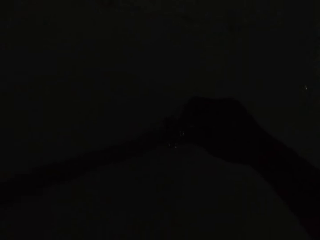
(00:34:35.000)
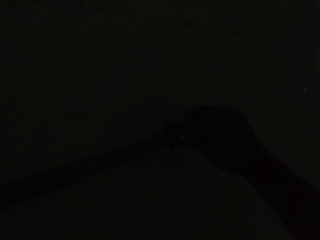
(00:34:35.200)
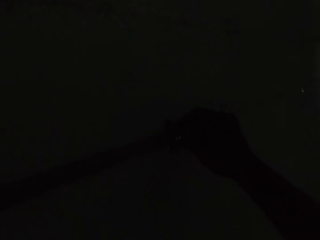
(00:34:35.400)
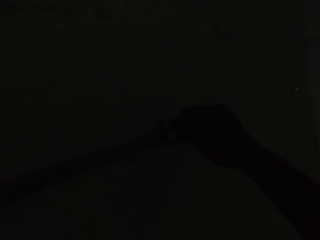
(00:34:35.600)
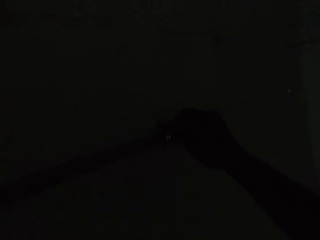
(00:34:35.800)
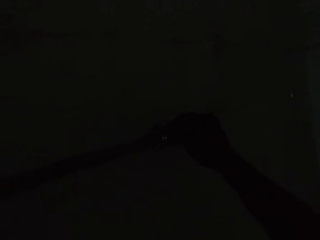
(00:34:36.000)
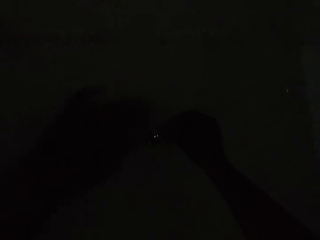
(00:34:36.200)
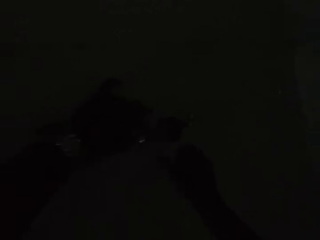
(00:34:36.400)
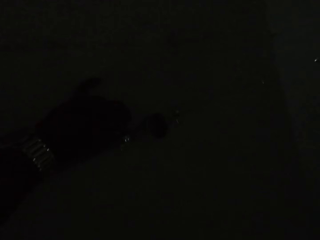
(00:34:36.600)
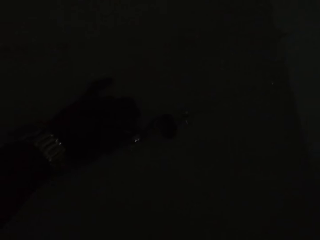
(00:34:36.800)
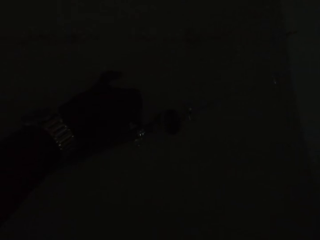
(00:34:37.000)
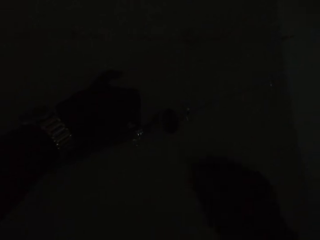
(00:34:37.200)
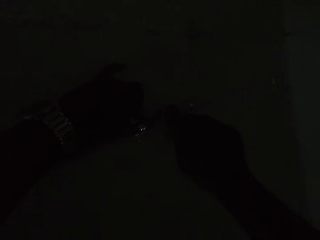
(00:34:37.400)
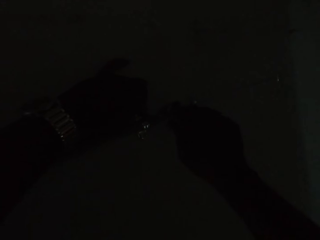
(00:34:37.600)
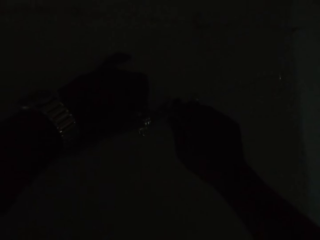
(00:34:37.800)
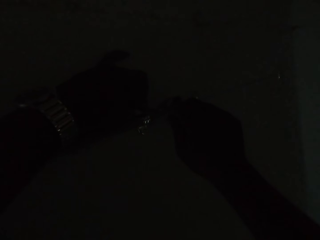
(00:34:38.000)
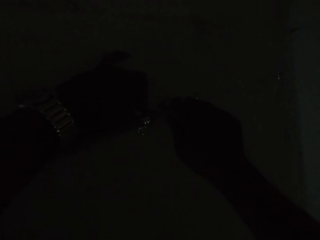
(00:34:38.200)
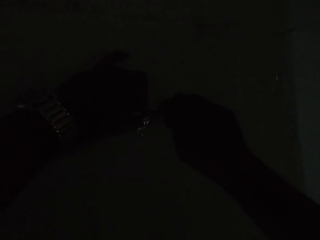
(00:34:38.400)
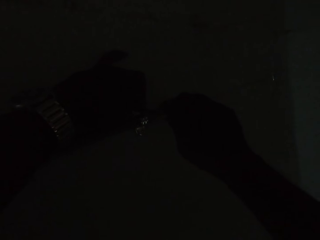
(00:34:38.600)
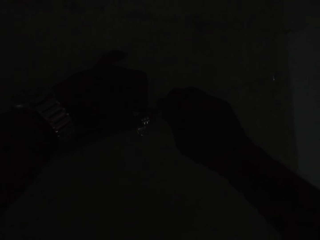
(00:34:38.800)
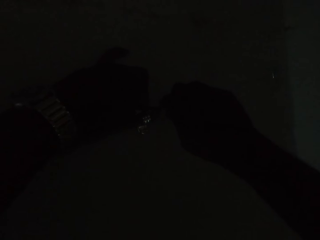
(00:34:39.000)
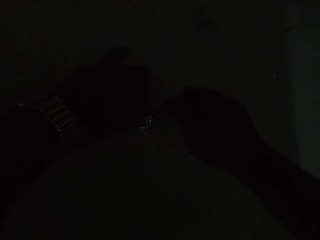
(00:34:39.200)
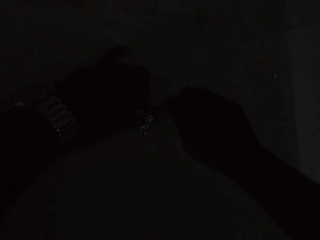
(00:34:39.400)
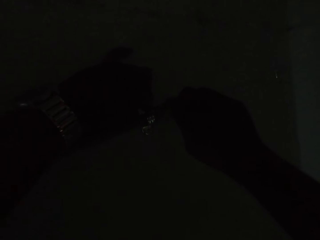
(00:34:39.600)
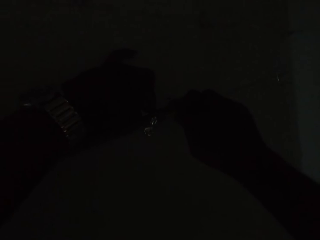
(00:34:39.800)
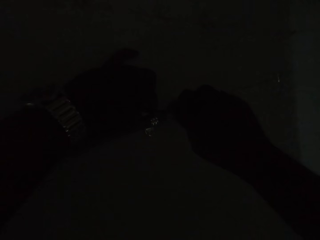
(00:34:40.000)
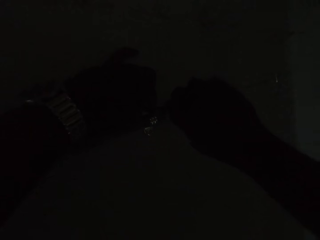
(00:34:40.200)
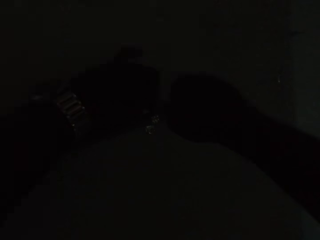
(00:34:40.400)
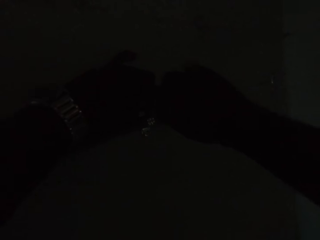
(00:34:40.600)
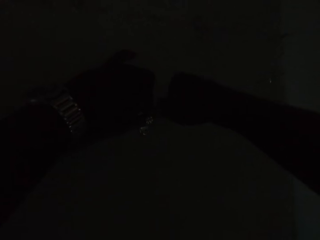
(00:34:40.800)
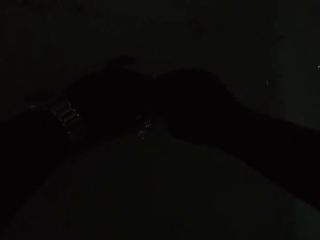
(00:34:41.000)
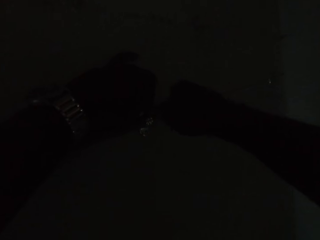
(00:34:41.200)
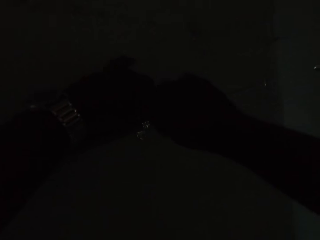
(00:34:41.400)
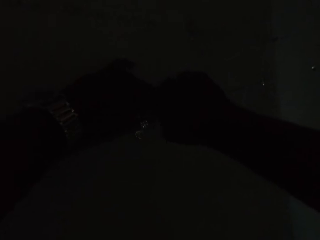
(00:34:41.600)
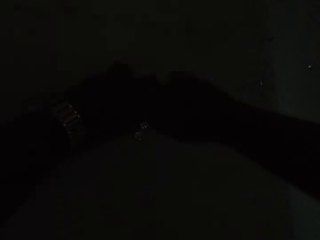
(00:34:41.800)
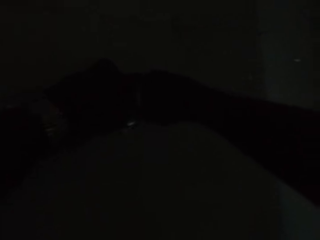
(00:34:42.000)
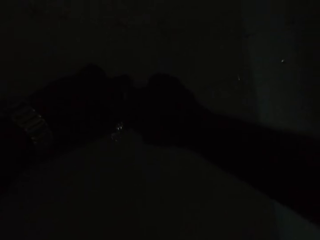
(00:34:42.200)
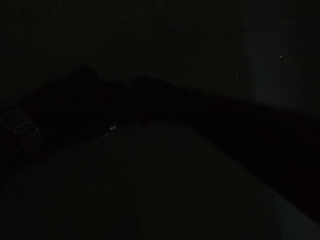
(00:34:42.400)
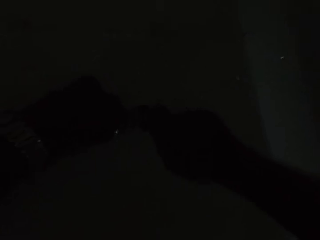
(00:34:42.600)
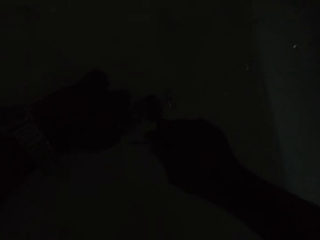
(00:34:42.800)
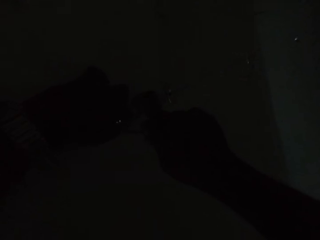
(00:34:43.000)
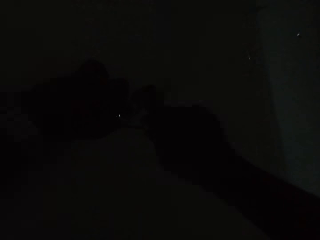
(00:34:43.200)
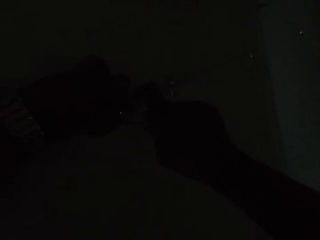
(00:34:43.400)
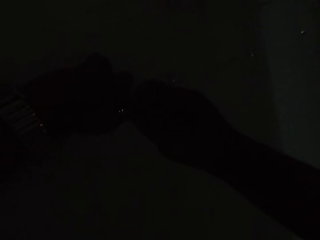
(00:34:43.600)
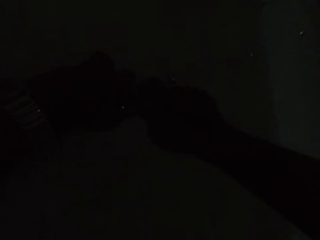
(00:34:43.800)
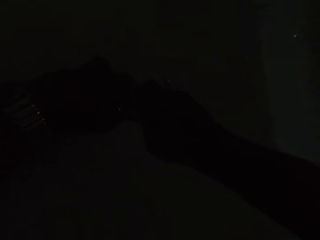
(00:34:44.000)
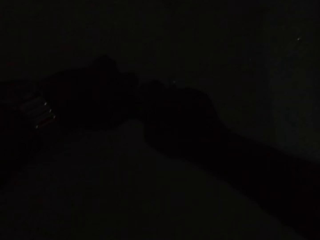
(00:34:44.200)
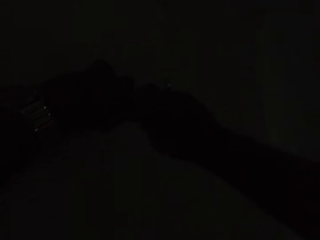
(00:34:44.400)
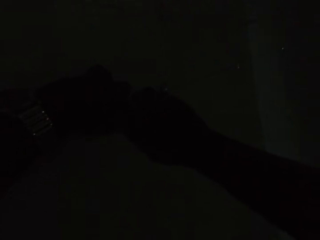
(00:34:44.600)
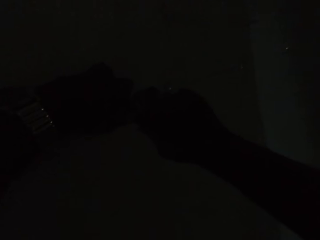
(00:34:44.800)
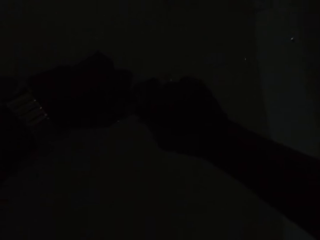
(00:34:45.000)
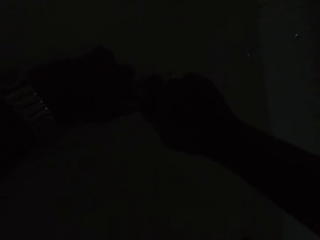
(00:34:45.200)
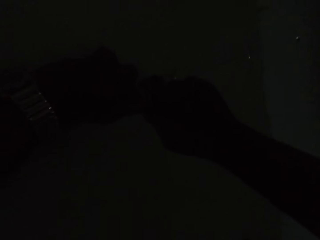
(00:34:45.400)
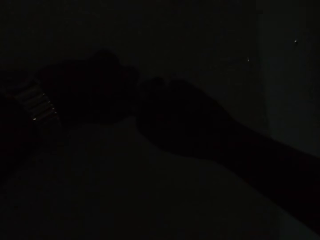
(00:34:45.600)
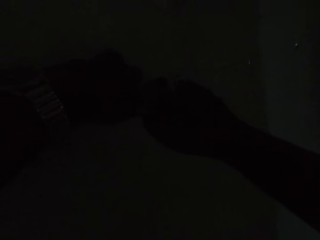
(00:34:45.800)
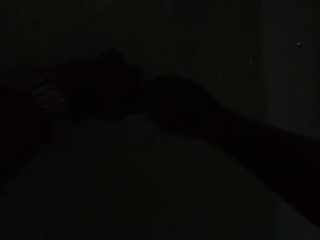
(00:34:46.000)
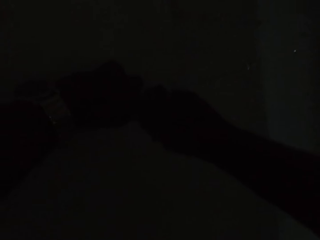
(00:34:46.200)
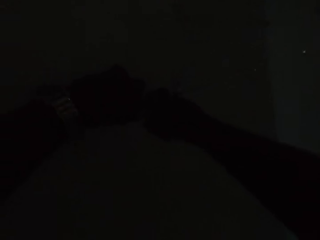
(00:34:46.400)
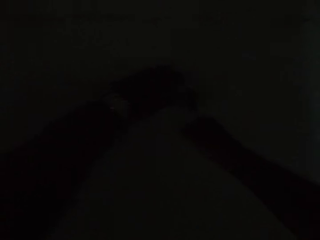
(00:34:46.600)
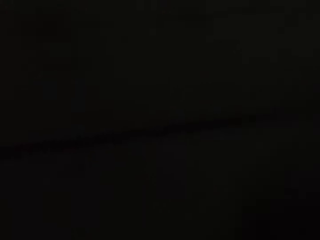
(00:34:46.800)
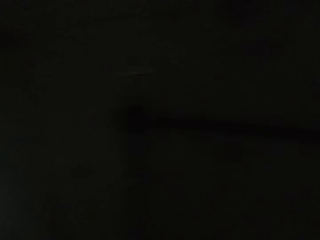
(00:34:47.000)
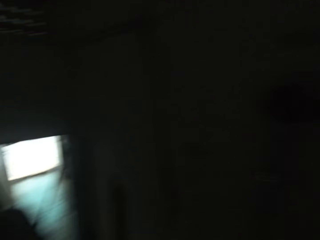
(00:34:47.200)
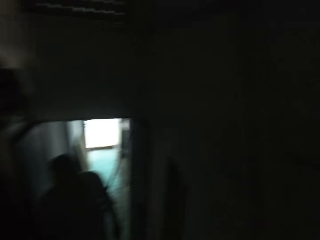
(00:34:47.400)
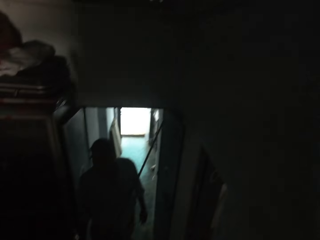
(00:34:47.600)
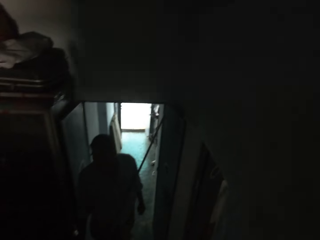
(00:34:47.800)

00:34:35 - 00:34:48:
The camera wearer holds the clip on the pipe with his left hand. He fixes the hinge. He screws the clip on the pipe to the wall with the screwdriver in his right hand. A man interacts with the camera wearer and another man.

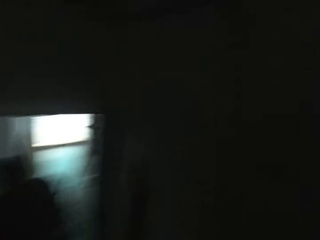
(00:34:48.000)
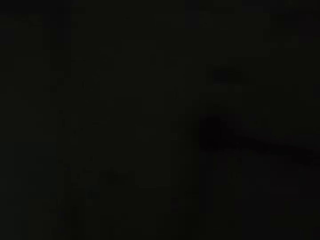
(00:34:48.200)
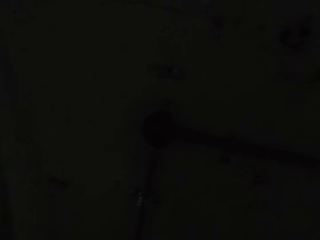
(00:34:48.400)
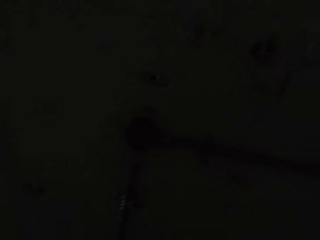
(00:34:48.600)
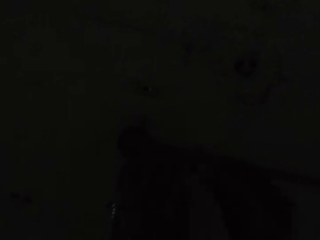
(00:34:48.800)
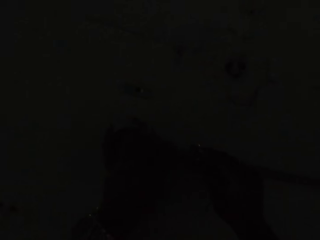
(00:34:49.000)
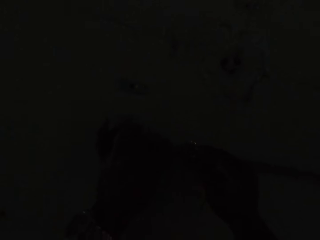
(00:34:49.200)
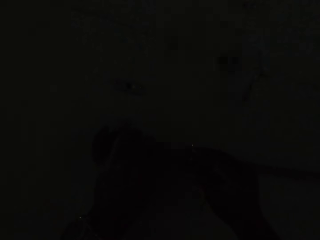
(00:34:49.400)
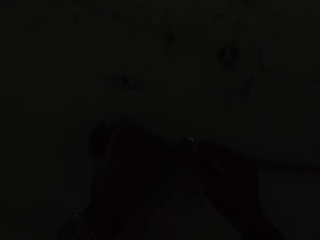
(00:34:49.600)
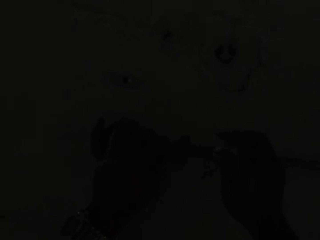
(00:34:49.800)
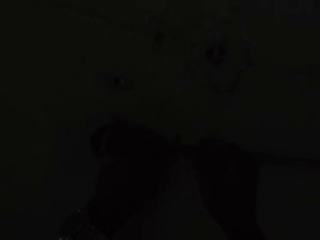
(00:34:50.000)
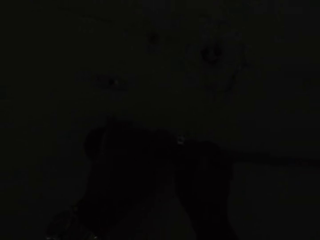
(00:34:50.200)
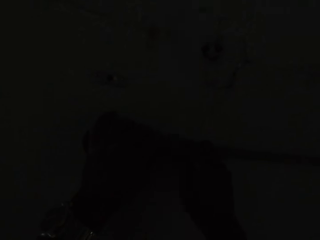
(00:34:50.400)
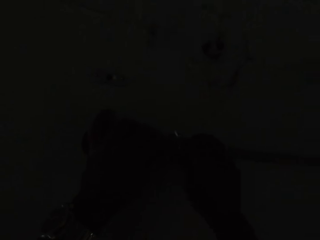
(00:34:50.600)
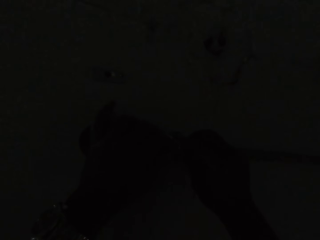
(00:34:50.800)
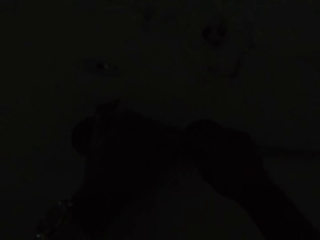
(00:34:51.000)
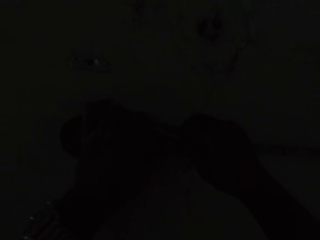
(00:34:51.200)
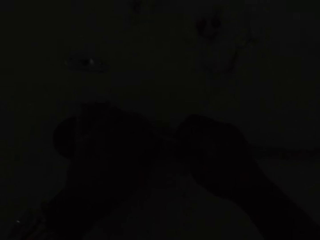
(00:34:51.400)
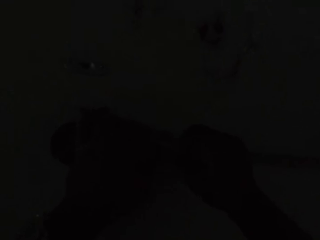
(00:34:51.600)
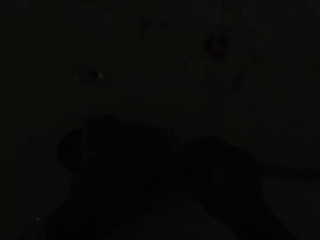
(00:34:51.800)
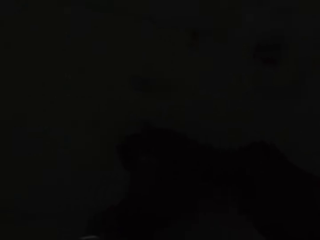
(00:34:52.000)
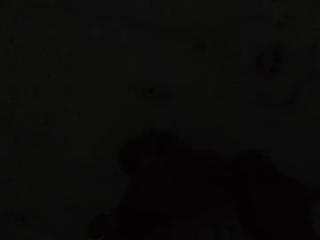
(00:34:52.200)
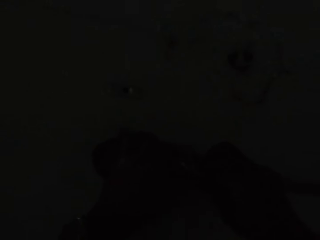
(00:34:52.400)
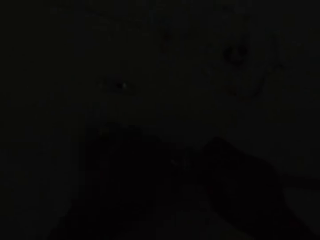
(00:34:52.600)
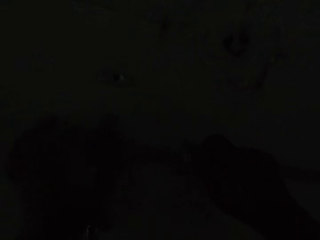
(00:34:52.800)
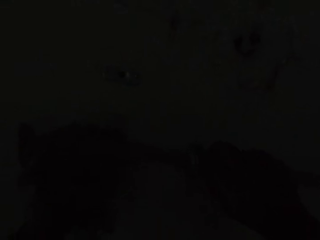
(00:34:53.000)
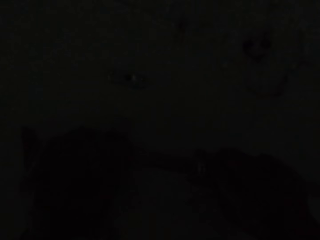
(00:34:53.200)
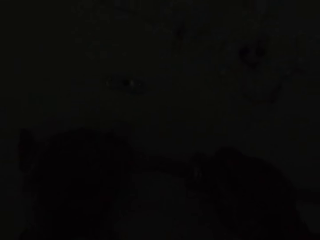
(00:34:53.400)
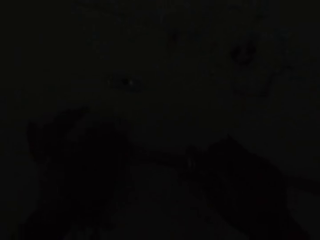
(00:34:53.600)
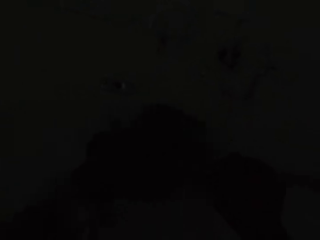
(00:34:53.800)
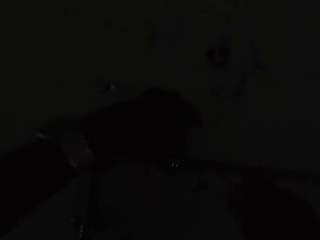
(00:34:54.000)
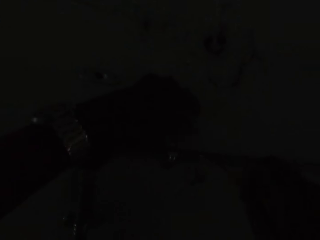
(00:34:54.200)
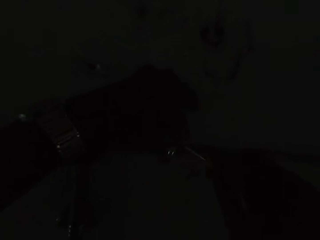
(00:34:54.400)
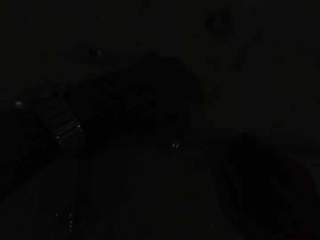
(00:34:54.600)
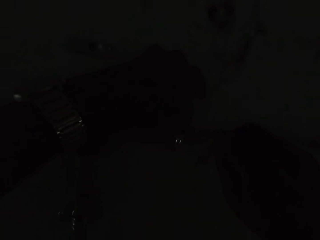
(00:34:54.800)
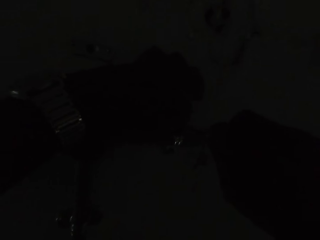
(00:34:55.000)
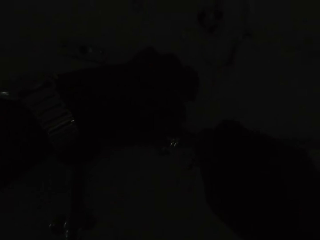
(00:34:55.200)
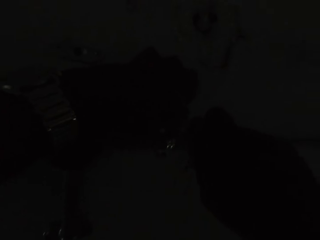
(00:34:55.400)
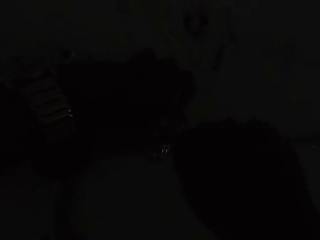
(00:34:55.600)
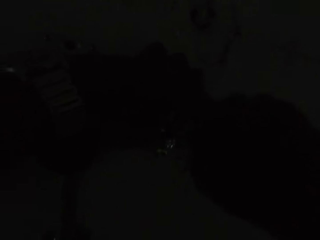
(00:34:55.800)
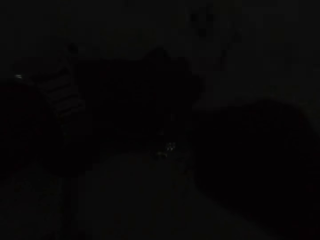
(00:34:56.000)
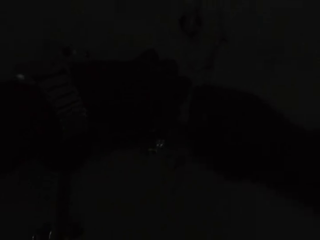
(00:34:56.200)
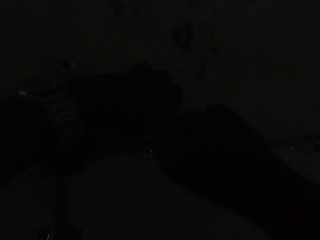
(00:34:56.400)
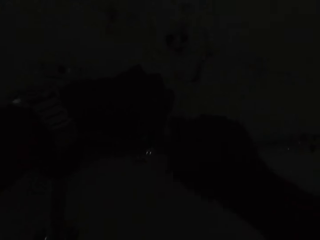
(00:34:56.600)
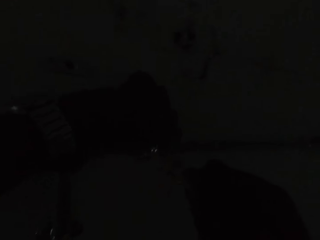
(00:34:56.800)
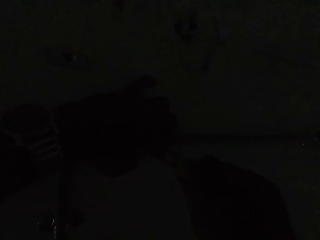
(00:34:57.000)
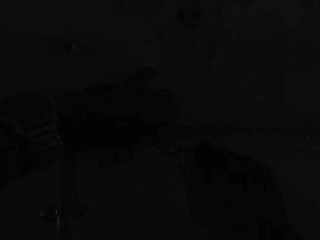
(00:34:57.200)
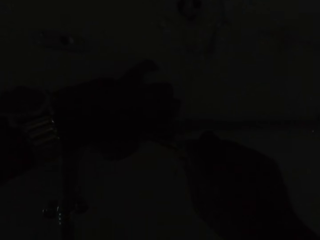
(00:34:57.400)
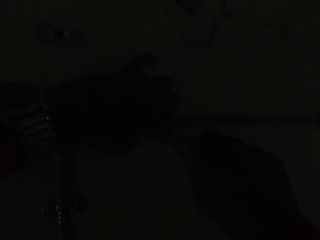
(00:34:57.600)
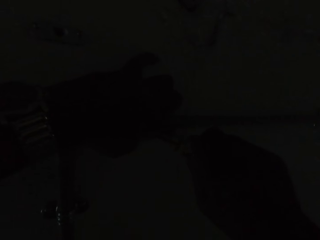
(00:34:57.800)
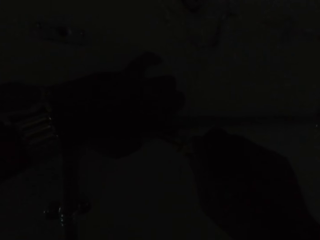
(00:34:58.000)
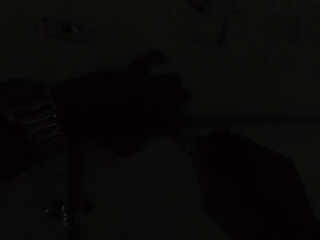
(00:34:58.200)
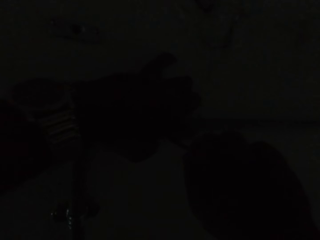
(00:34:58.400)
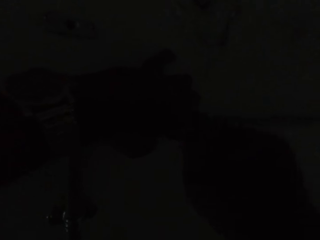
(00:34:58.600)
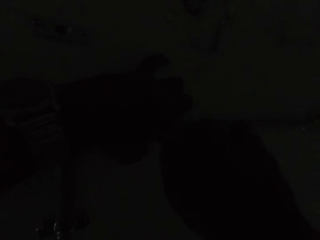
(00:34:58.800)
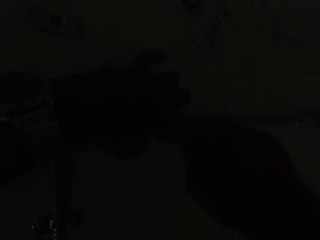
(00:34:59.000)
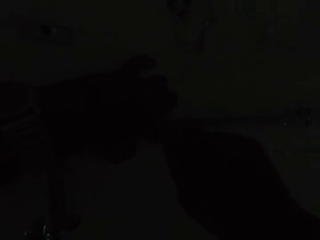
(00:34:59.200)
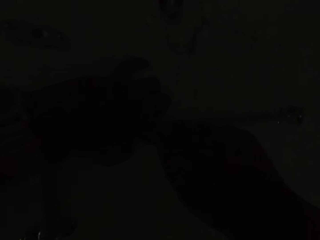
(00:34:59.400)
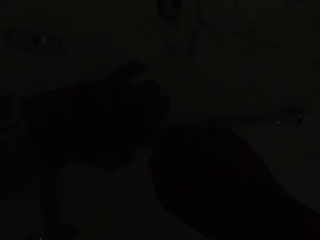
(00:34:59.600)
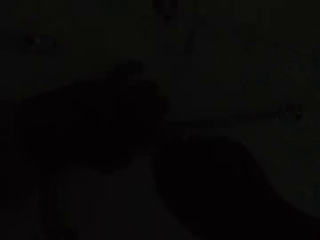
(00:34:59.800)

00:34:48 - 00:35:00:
The camera wearer looks around. He places a clip on the pipe with his right hand. He fixes the hinge. He holds the clip on the pipe with his left hand. He screws the clip on the pipe to the wall with the screwdriver in his right hand. He screws the clip on the pipe to the wall again.
